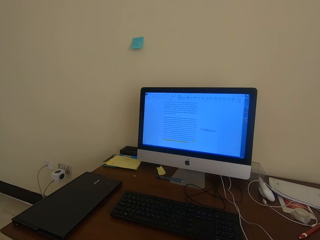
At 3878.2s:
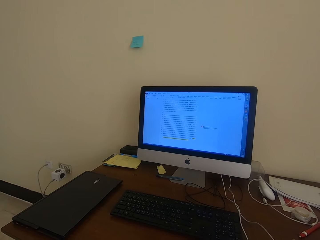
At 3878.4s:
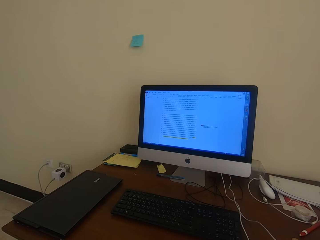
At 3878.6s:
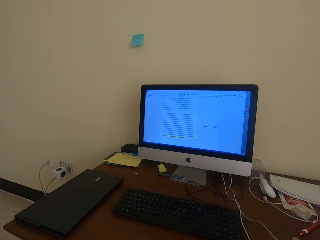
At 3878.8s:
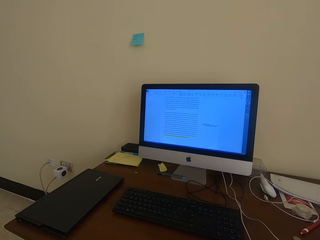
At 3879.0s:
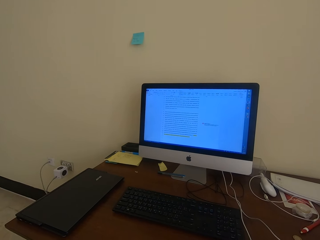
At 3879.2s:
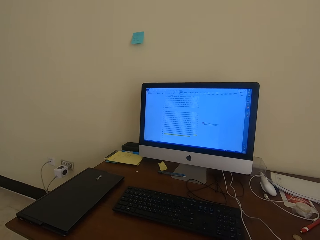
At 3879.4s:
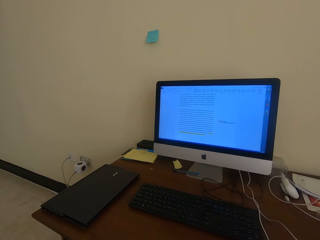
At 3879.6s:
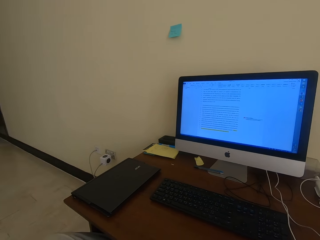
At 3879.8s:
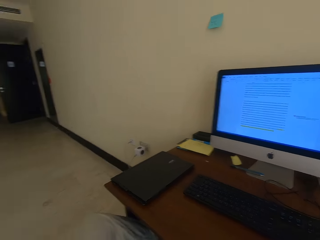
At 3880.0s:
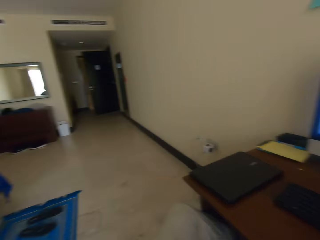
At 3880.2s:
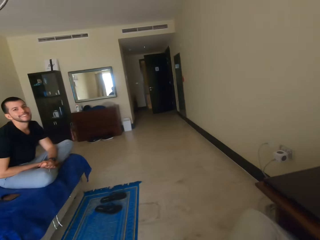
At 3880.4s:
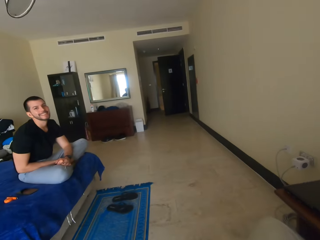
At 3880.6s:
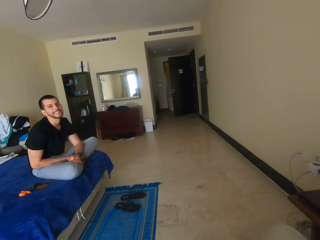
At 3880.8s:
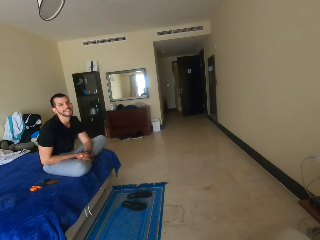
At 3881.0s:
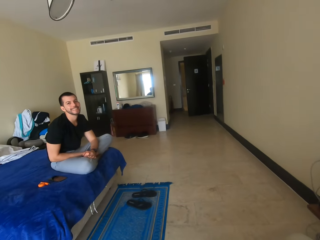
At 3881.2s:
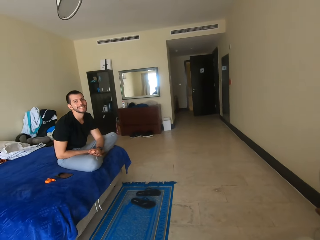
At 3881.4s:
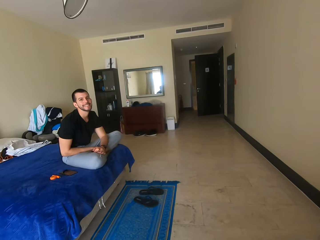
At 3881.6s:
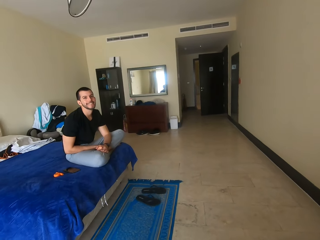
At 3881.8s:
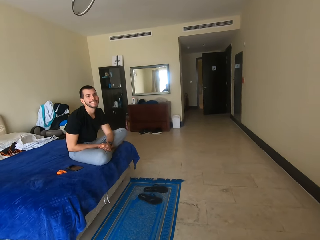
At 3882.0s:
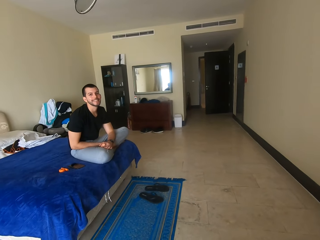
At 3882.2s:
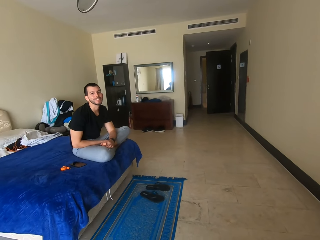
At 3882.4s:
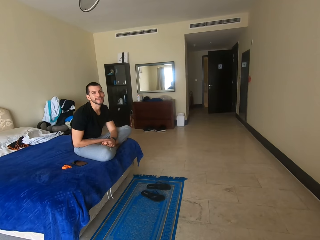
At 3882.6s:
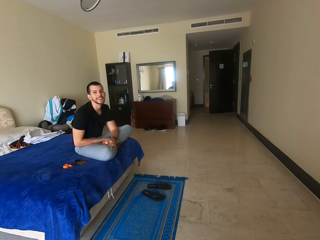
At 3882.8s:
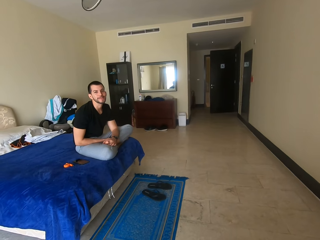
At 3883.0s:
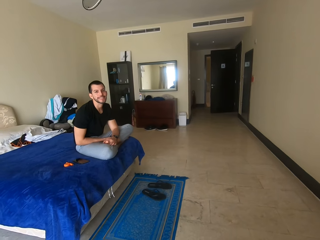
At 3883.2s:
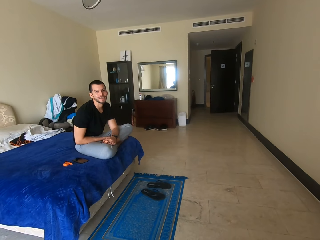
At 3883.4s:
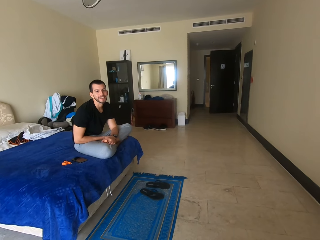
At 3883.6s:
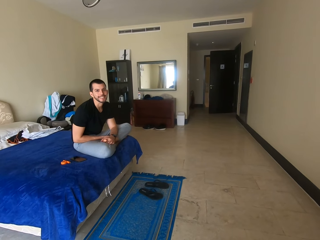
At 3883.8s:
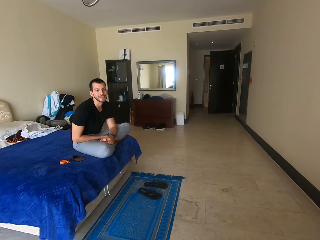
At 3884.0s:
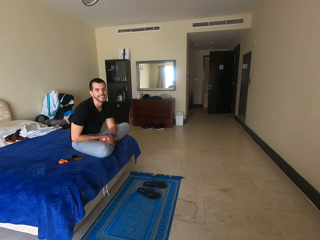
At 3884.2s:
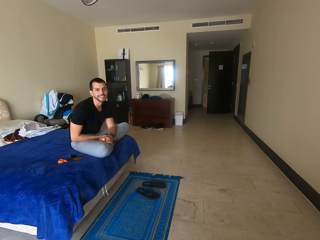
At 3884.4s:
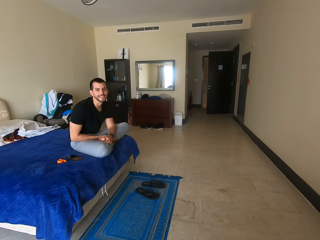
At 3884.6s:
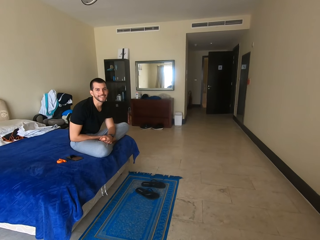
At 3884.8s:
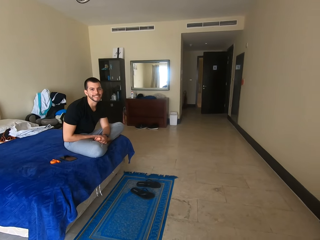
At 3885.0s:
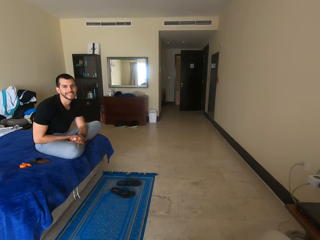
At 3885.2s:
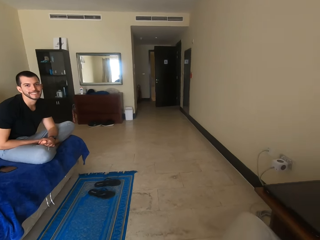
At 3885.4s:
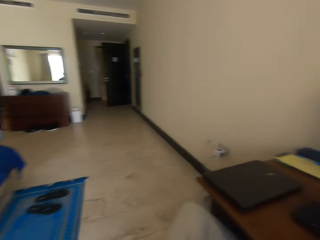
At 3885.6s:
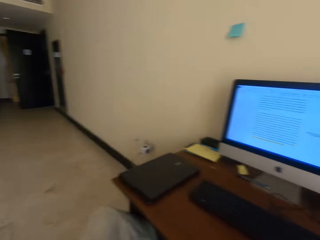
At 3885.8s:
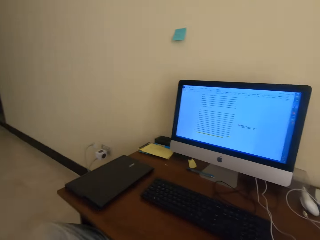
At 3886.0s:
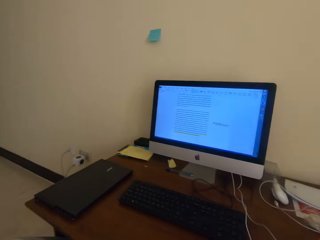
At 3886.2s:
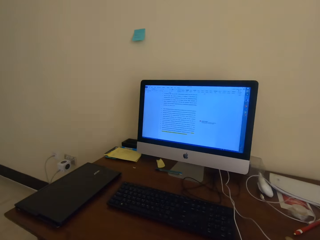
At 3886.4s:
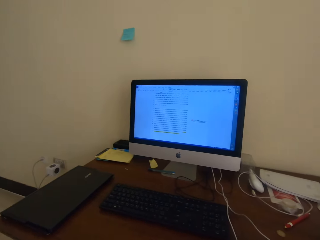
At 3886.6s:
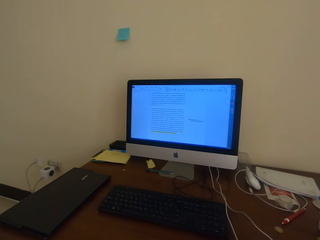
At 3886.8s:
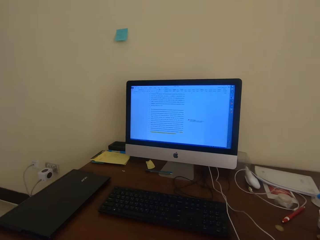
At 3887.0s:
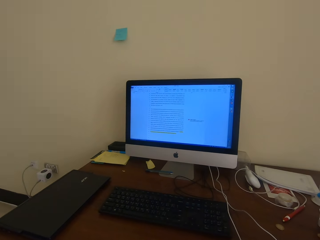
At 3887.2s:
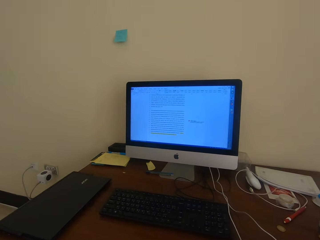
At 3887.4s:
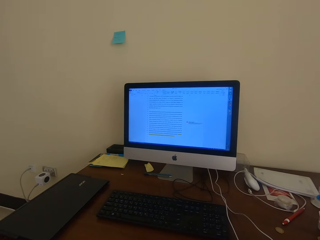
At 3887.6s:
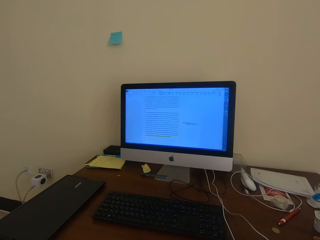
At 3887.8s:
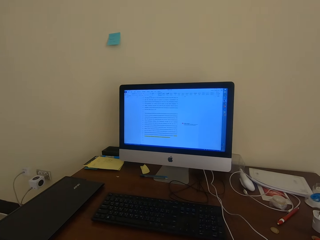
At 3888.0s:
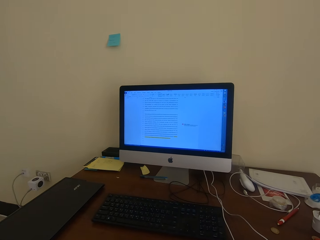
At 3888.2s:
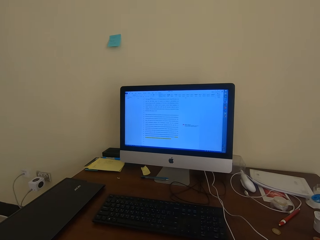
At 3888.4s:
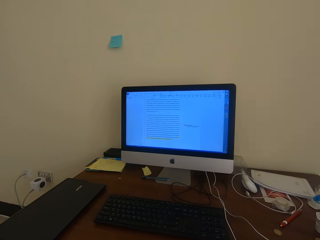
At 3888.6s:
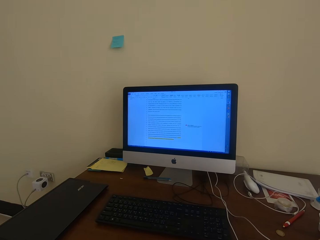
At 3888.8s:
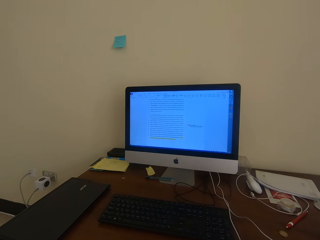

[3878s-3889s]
The camera wearer interacts with a man. They look at the man. They talk to the man. They use the desktop. They look at the document in the computer monitor.
